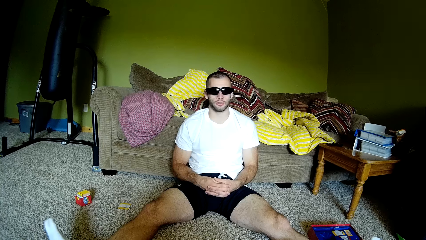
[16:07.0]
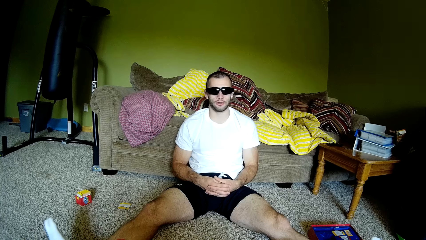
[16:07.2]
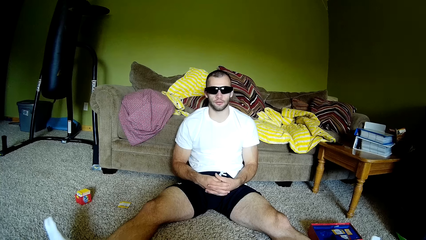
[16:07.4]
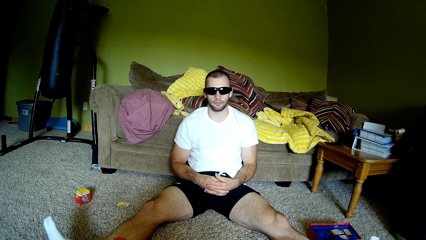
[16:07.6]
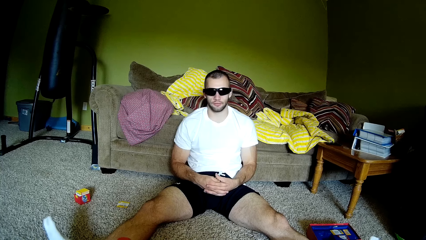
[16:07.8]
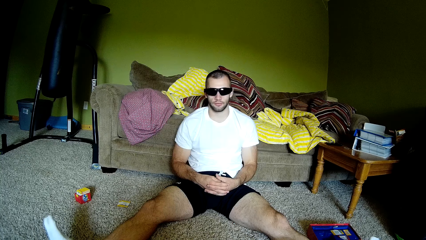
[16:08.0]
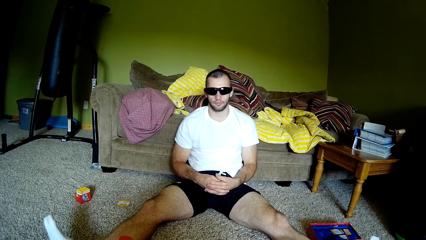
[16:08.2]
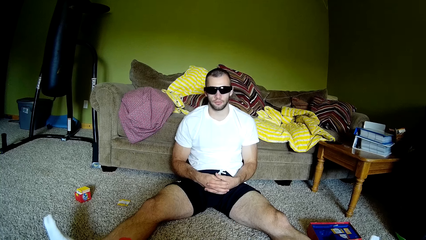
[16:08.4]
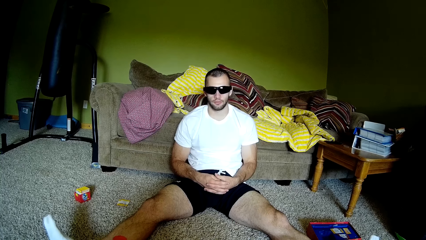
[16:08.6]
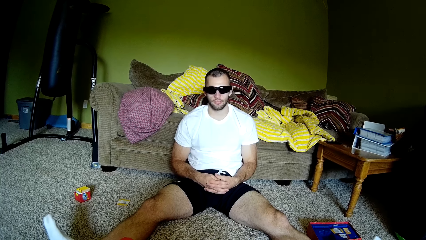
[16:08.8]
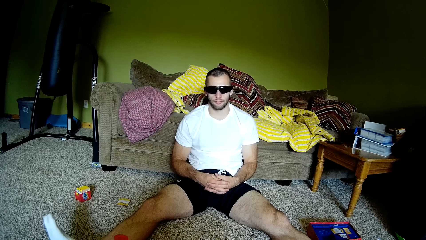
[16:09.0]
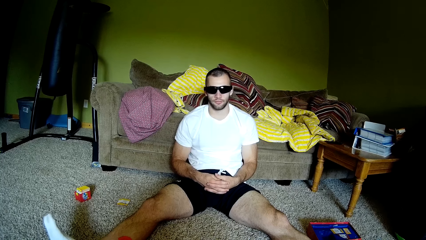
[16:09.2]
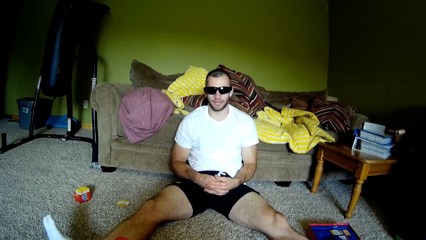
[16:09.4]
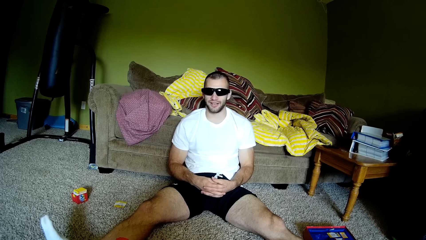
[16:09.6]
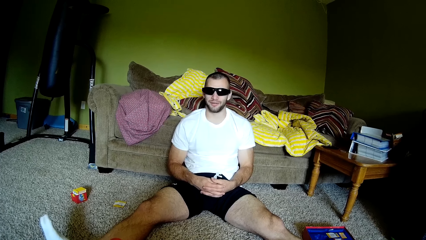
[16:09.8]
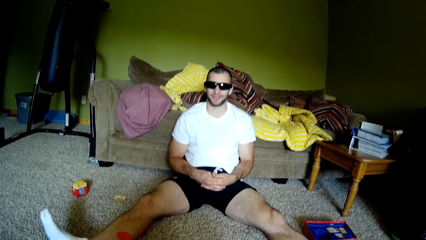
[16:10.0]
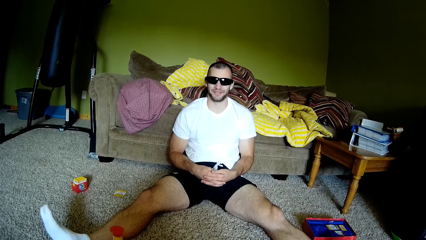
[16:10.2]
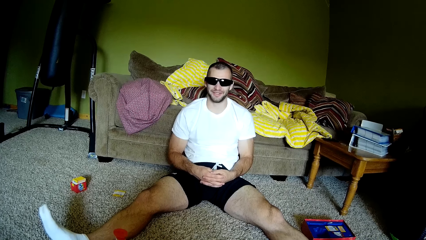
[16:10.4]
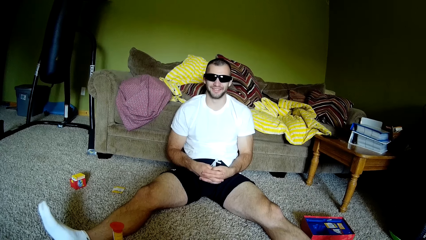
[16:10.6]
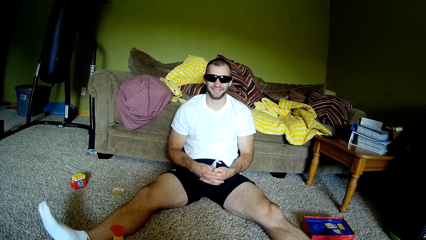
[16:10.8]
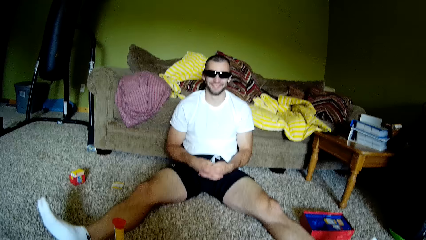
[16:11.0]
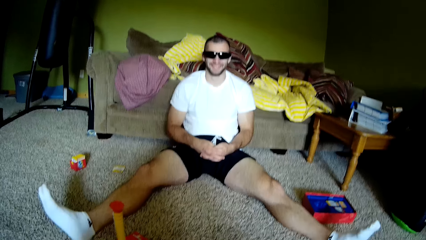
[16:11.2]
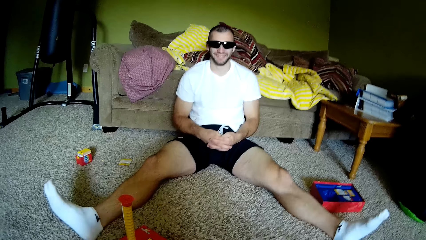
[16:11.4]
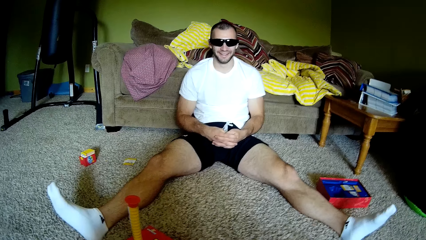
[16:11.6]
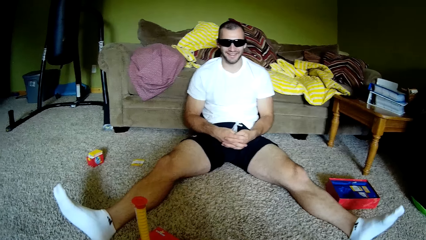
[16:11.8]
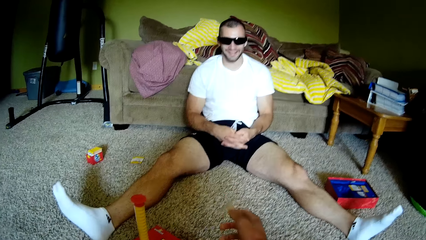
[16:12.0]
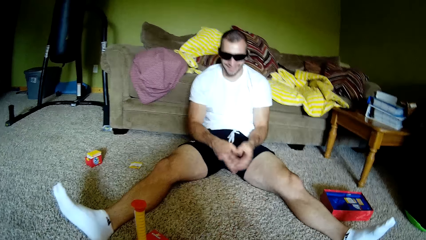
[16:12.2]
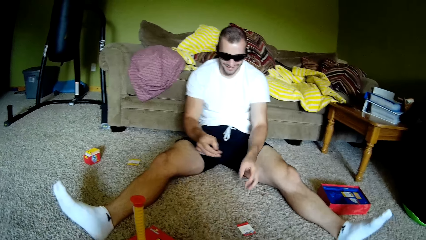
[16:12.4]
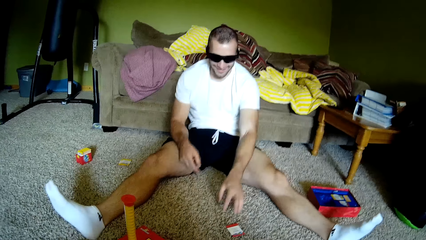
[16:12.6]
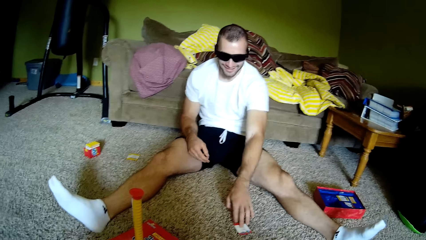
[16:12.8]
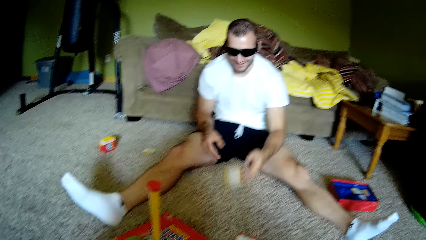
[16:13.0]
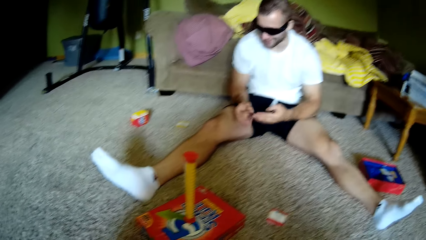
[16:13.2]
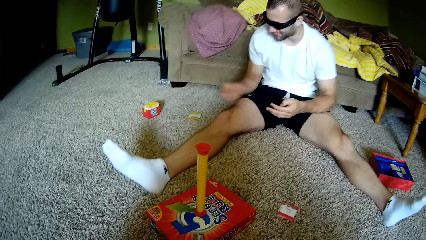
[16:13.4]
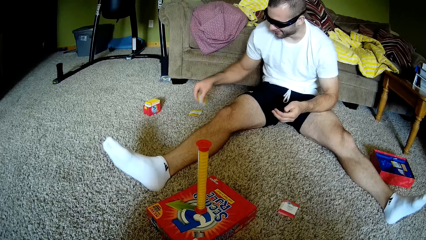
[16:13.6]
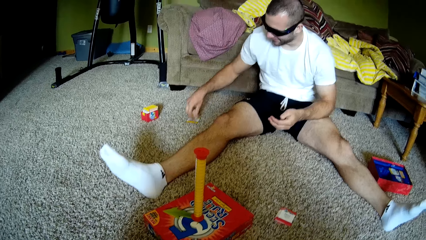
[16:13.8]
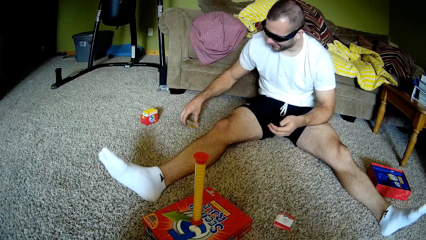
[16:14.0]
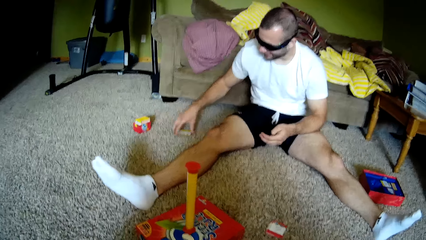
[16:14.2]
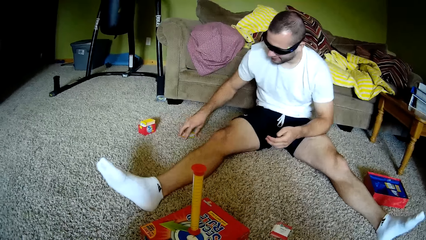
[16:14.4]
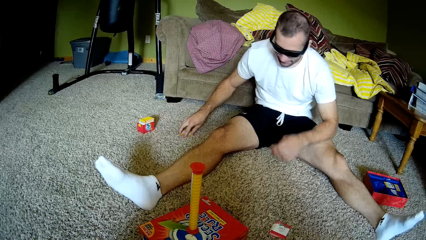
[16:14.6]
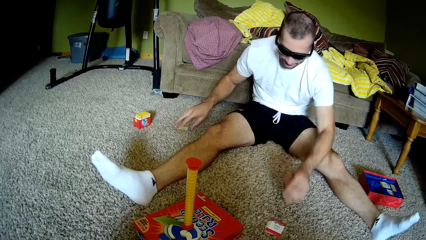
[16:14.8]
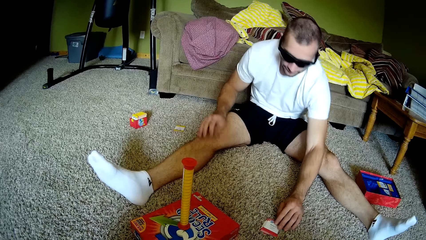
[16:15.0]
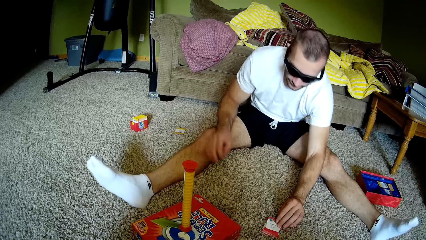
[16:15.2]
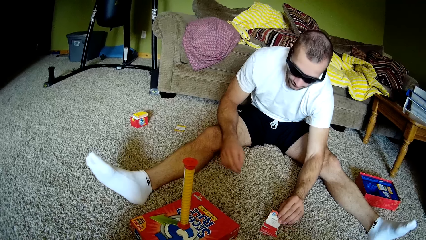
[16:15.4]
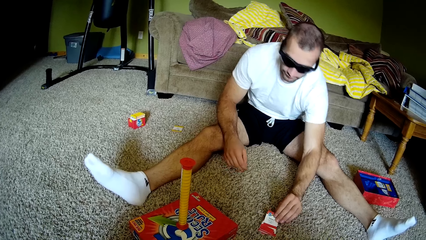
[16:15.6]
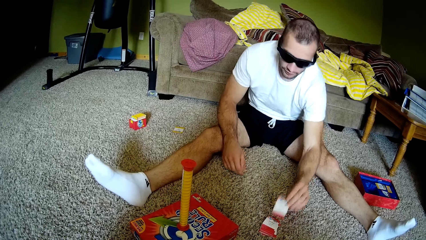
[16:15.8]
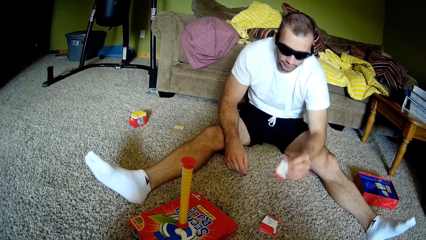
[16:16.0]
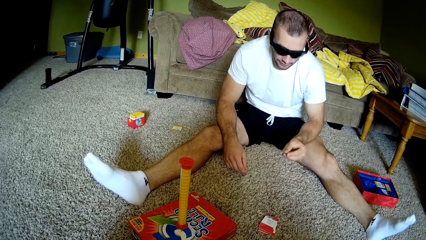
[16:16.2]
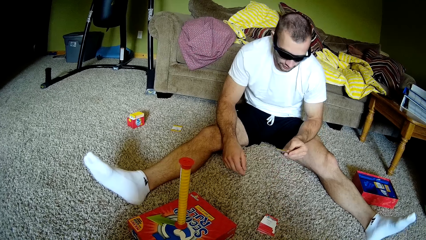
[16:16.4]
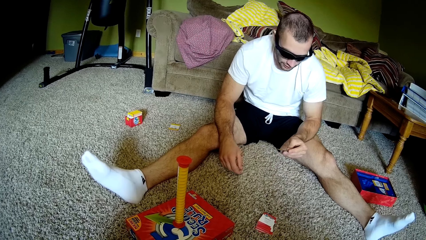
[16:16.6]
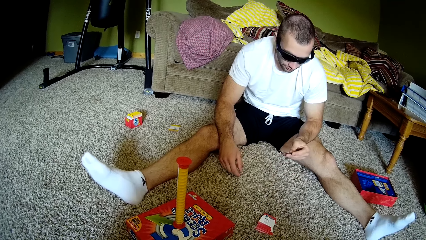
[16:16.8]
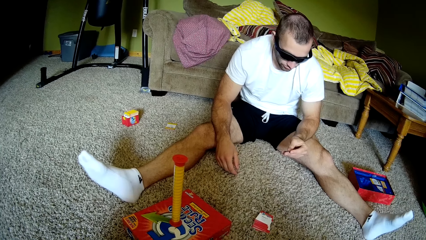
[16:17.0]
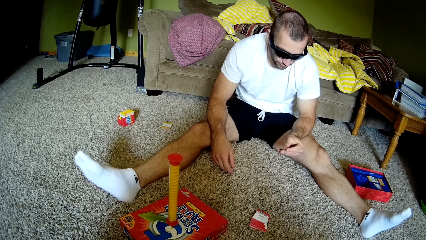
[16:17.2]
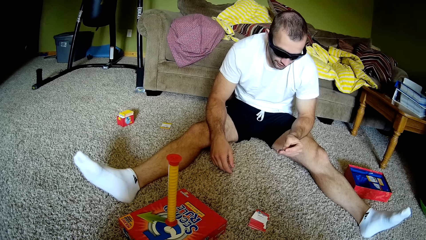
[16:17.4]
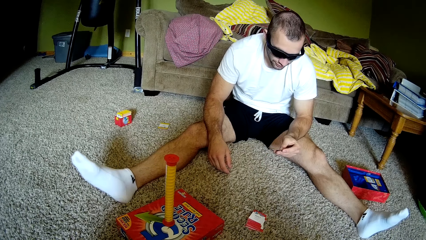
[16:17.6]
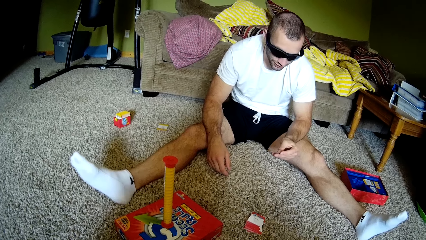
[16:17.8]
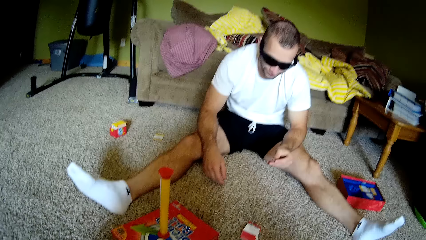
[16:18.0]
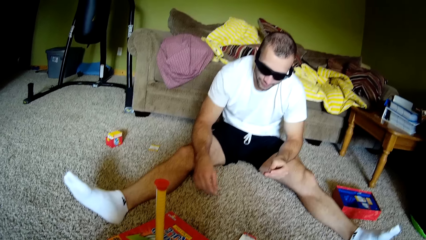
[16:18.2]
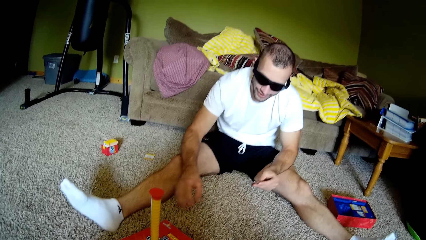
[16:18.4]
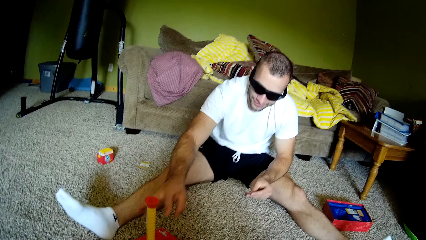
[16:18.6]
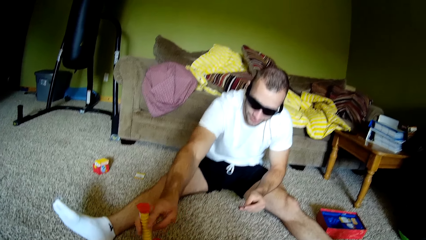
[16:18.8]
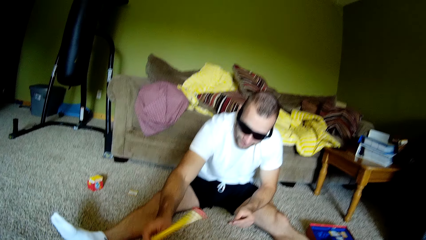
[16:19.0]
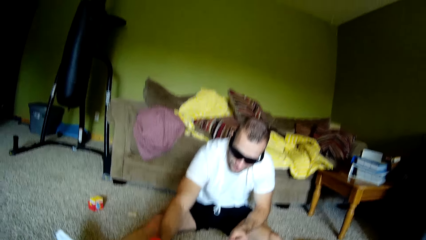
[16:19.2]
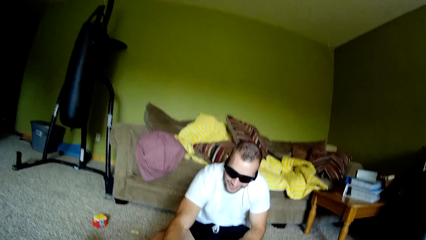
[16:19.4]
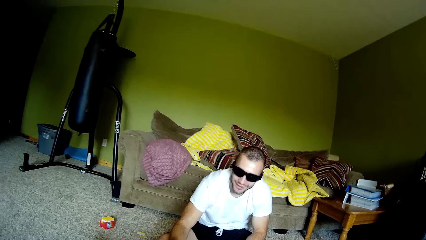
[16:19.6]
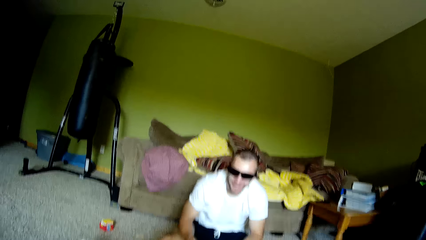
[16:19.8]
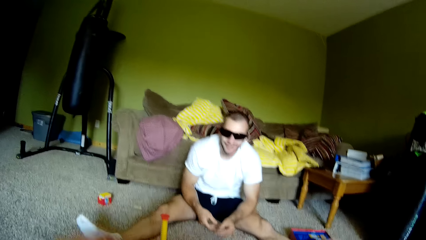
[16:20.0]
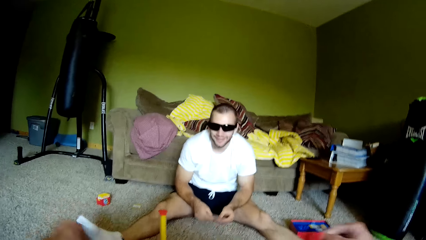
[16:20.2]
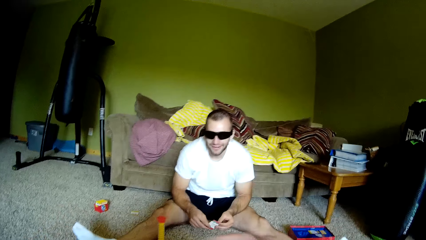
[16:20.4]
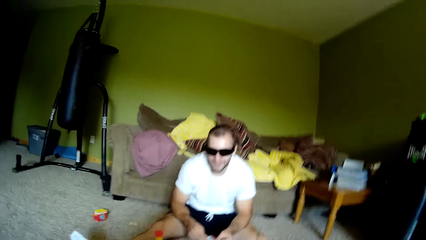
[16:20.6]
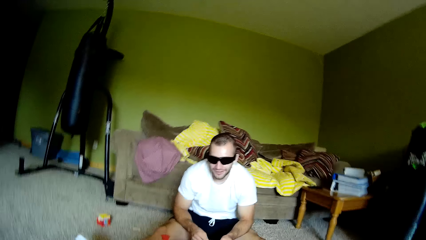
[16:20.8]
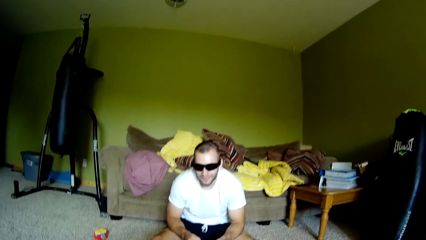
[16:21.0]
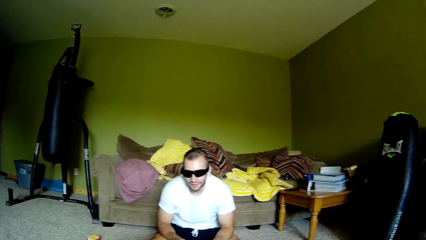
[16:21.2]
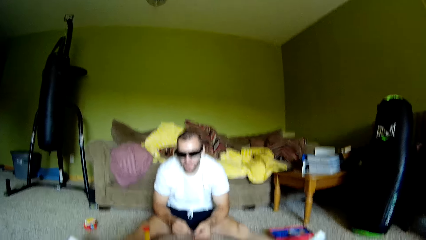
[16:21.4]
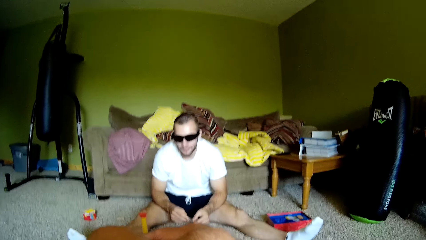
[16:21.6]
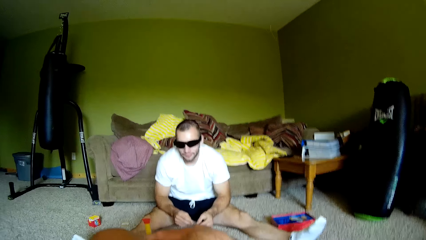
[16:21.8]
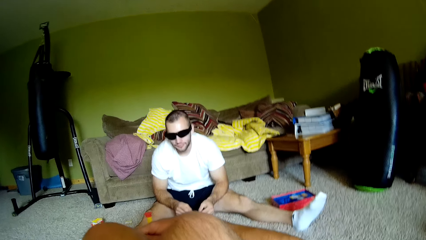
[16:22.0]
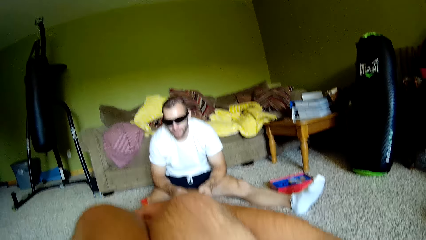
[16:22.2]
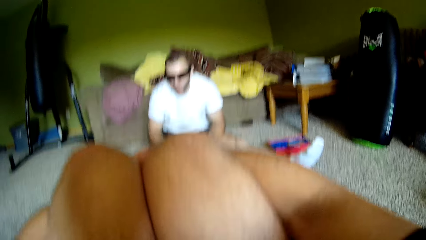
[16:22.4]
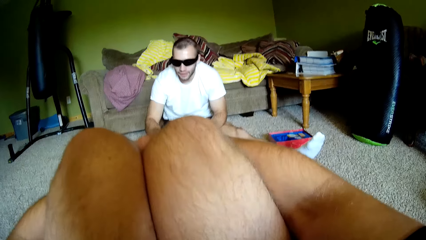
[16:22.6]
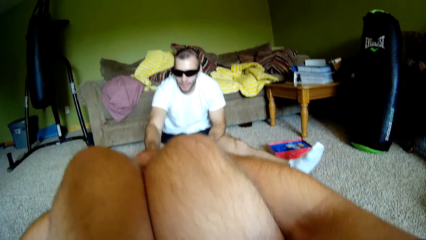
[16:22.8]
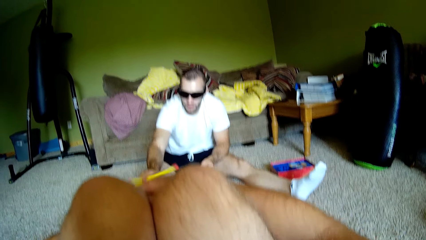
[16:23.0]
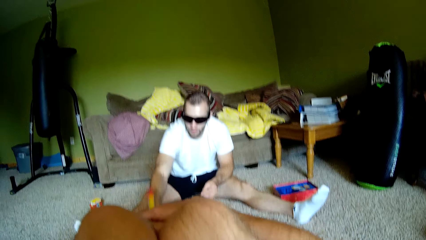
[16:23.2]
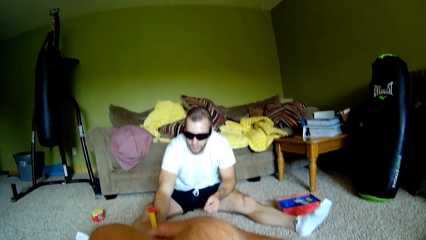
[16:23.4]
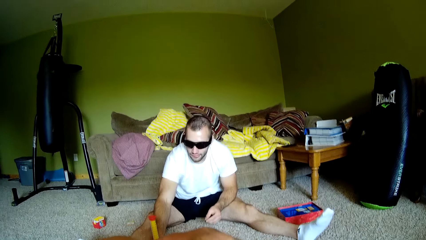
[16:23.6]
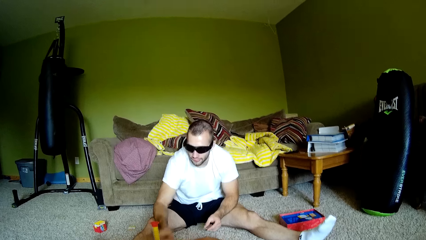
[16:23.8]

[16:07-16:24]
The camera wearer looks at a man. He talks to the man. He throws a card to the man. The man picks up a card, puts a card down, picks up a card, reads a card and turns a toy around. The camera wearer holds both his legs. He folds his legs.
